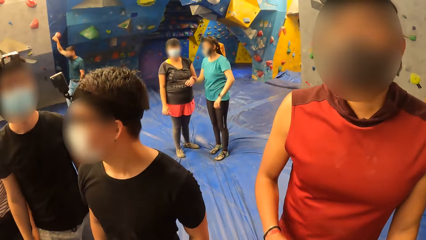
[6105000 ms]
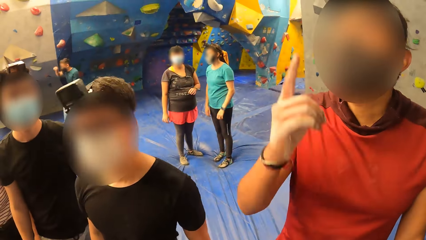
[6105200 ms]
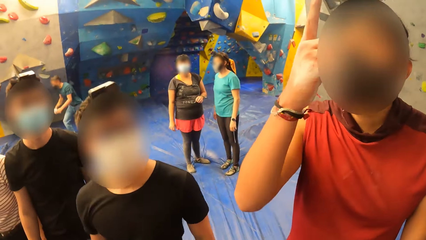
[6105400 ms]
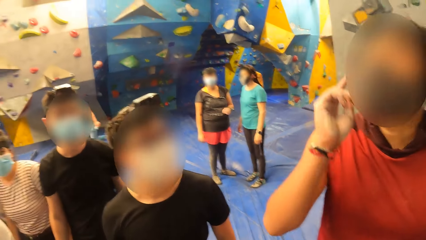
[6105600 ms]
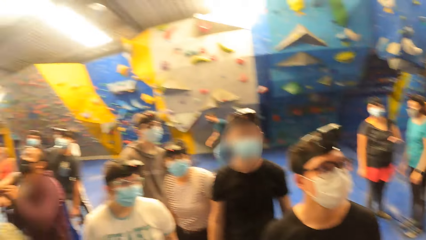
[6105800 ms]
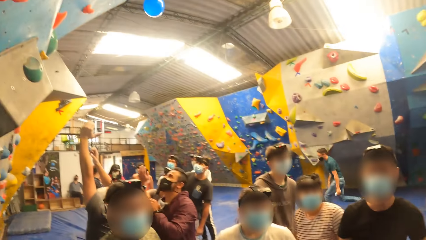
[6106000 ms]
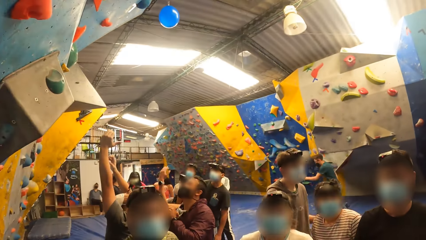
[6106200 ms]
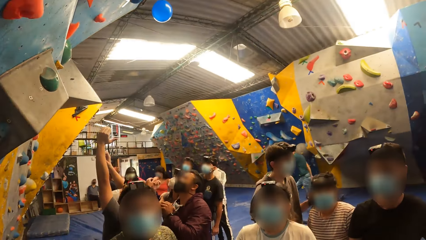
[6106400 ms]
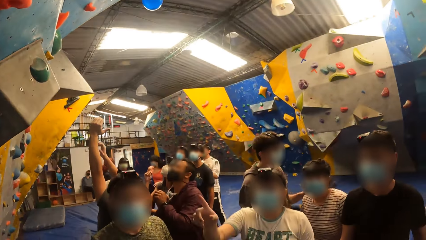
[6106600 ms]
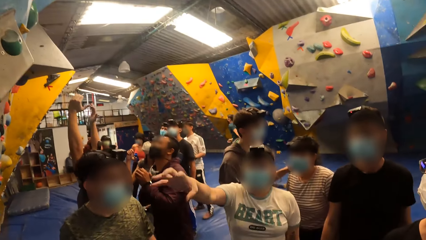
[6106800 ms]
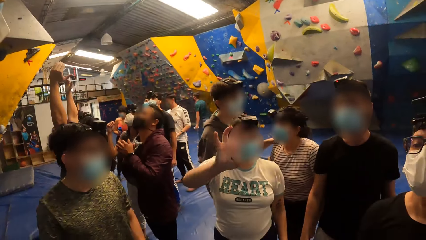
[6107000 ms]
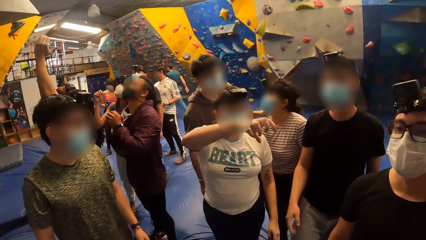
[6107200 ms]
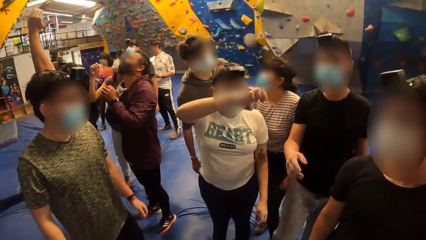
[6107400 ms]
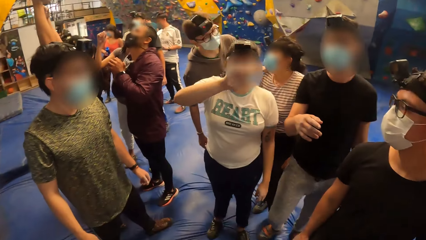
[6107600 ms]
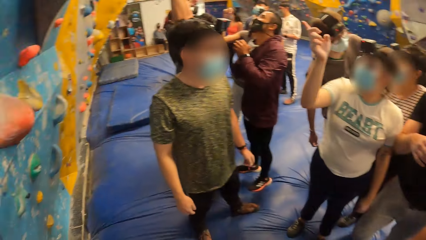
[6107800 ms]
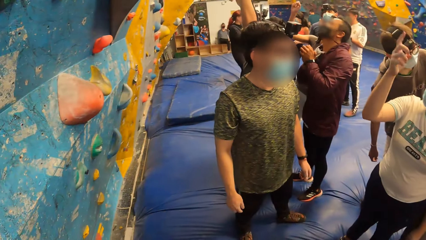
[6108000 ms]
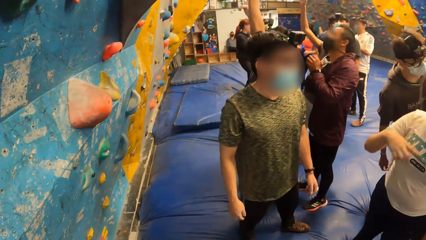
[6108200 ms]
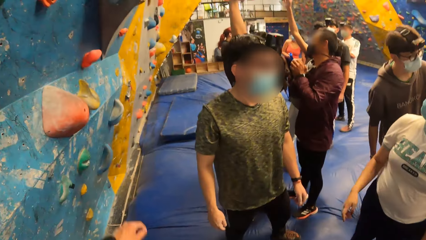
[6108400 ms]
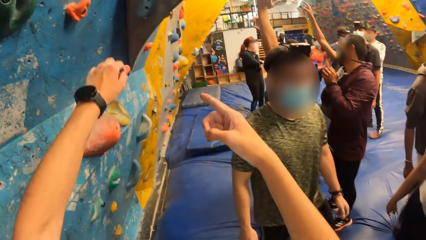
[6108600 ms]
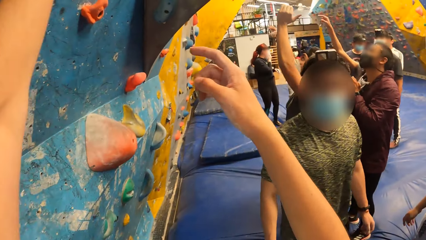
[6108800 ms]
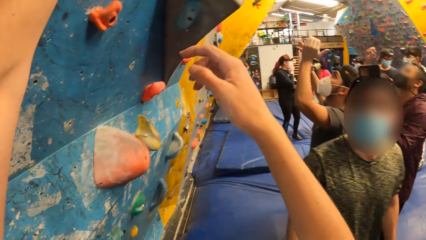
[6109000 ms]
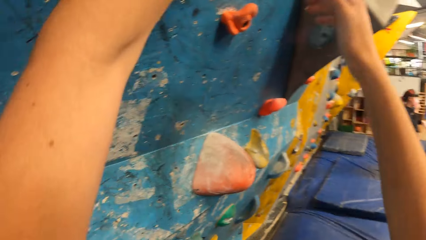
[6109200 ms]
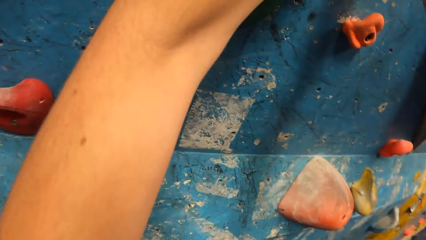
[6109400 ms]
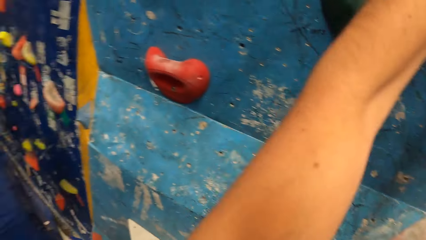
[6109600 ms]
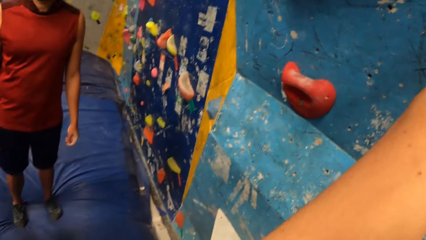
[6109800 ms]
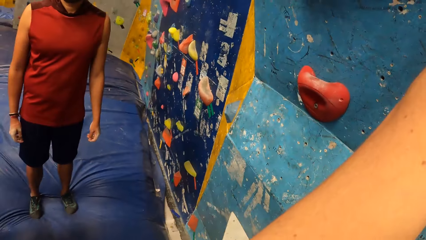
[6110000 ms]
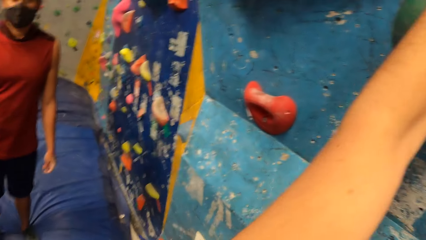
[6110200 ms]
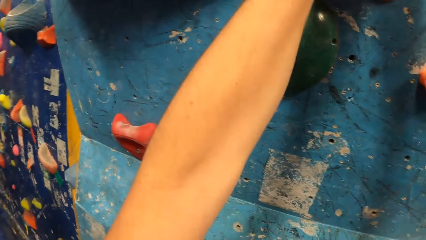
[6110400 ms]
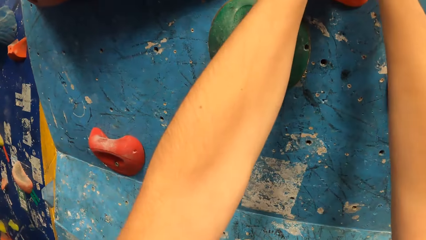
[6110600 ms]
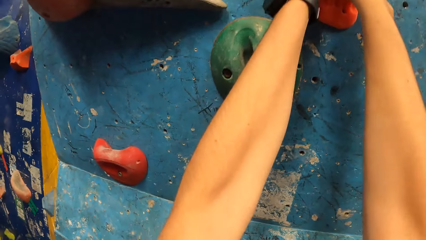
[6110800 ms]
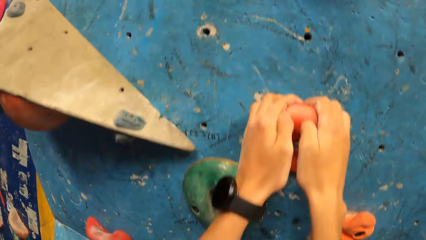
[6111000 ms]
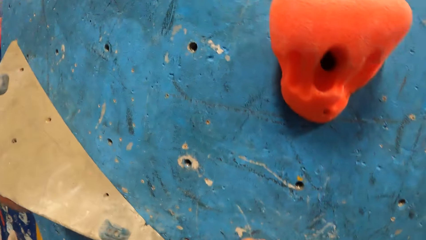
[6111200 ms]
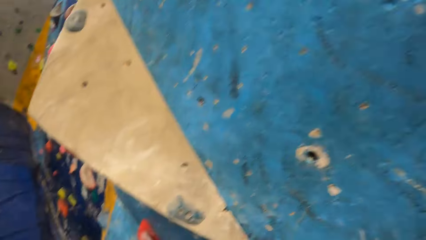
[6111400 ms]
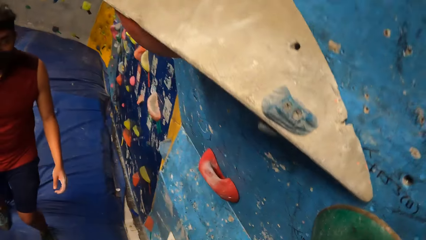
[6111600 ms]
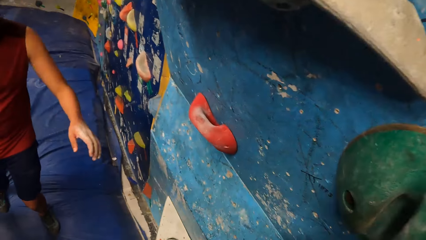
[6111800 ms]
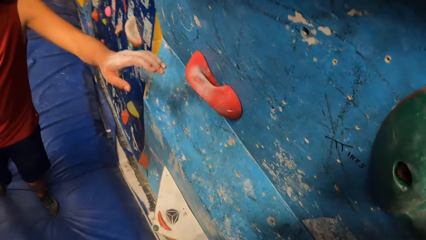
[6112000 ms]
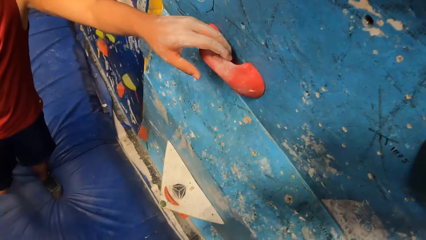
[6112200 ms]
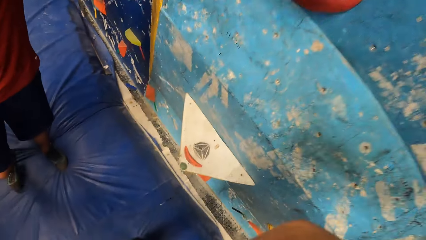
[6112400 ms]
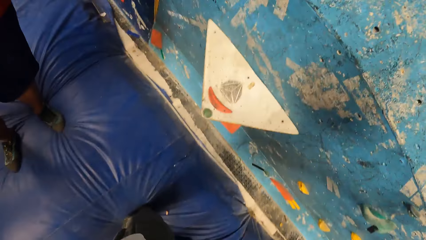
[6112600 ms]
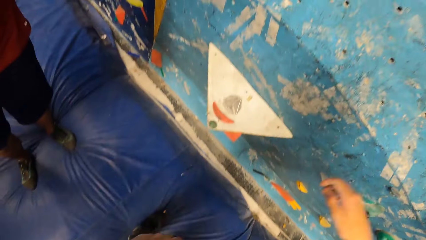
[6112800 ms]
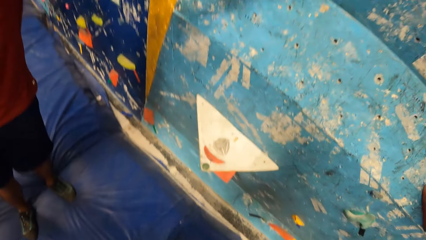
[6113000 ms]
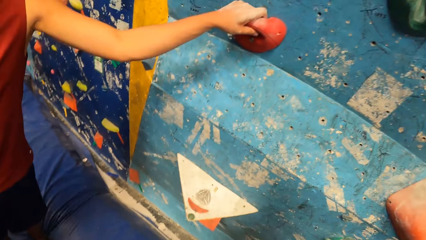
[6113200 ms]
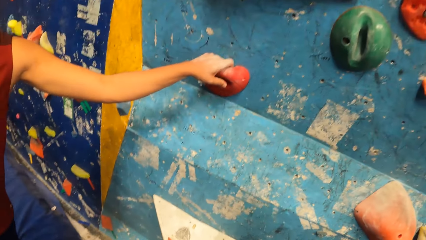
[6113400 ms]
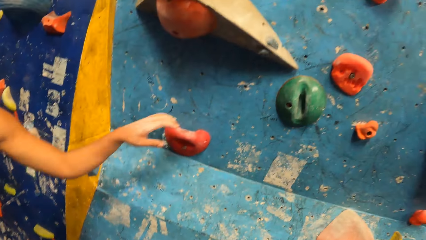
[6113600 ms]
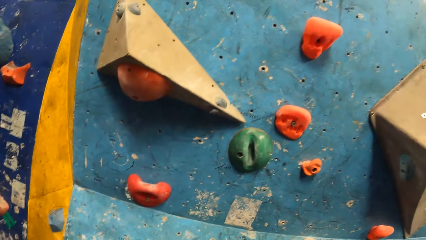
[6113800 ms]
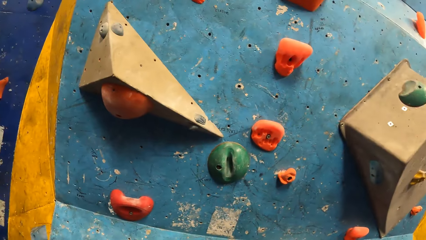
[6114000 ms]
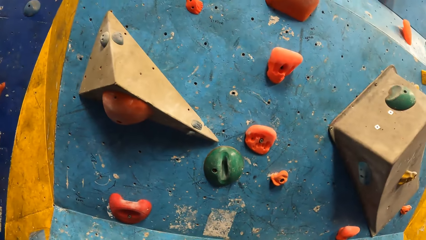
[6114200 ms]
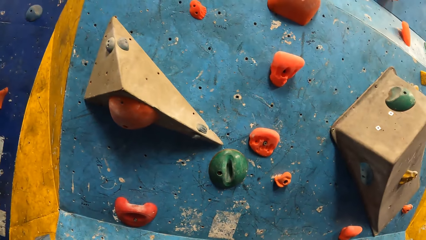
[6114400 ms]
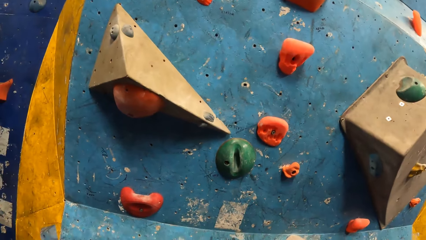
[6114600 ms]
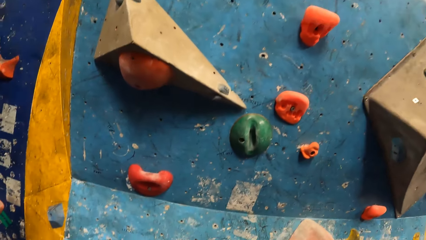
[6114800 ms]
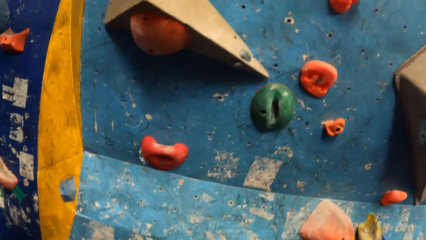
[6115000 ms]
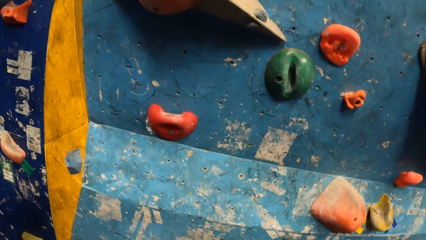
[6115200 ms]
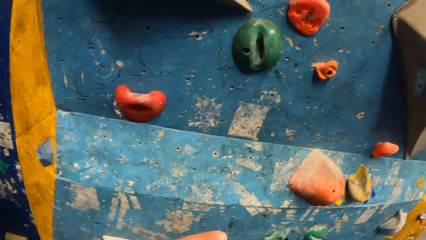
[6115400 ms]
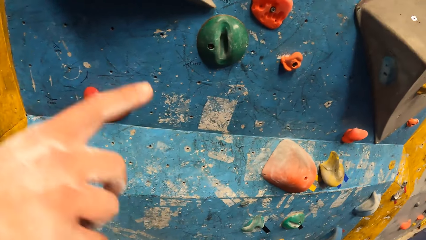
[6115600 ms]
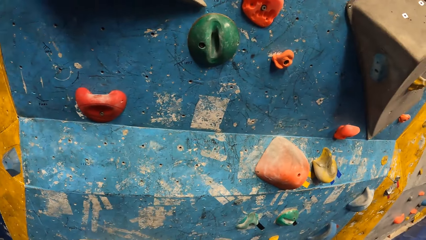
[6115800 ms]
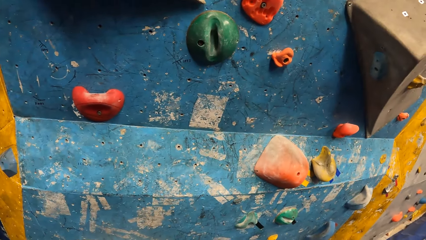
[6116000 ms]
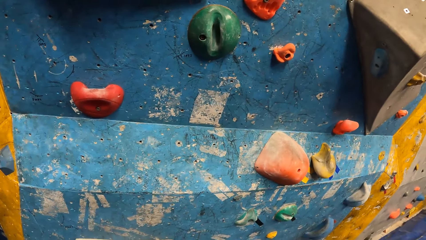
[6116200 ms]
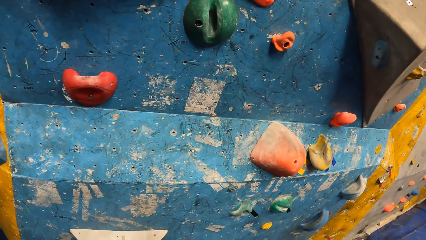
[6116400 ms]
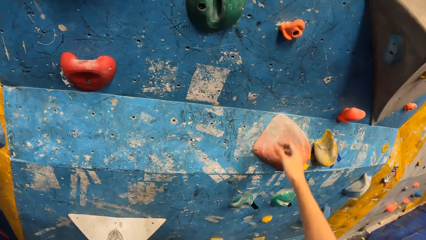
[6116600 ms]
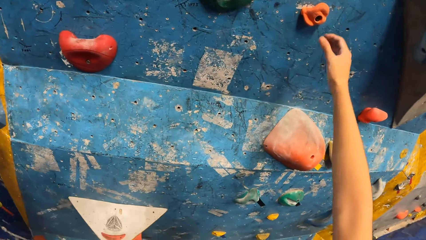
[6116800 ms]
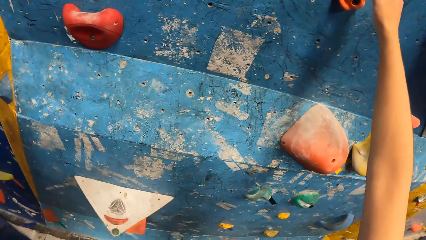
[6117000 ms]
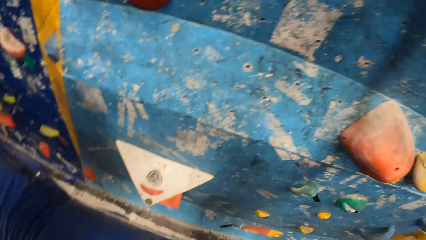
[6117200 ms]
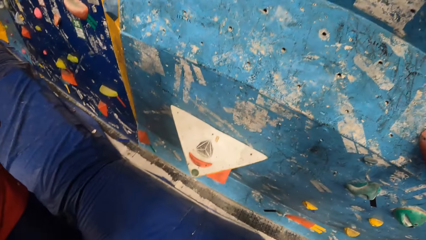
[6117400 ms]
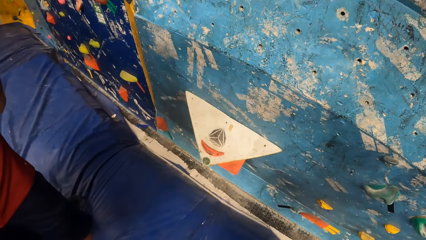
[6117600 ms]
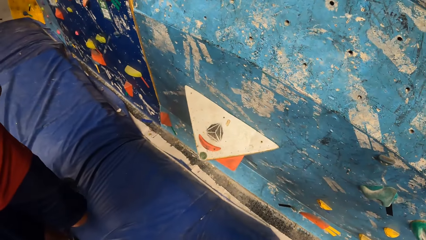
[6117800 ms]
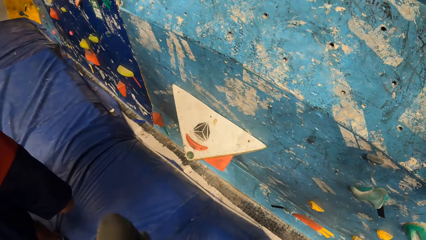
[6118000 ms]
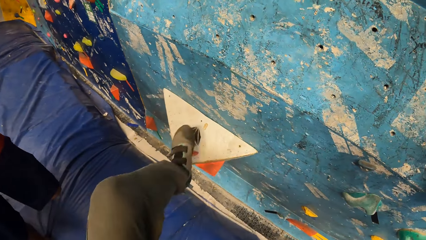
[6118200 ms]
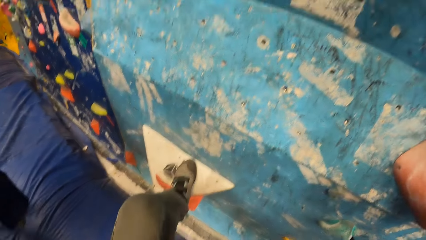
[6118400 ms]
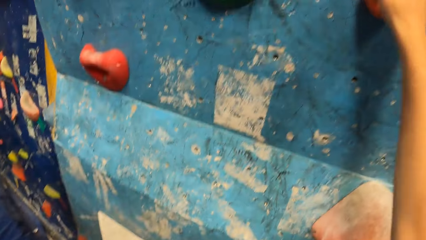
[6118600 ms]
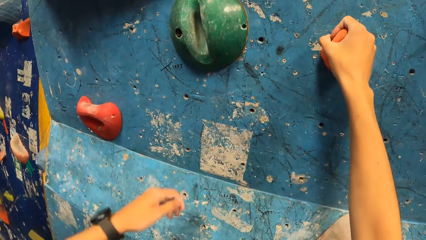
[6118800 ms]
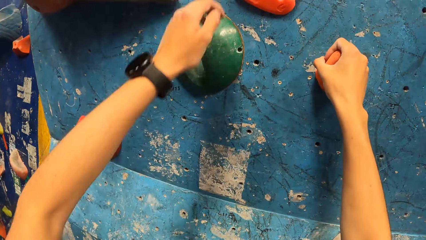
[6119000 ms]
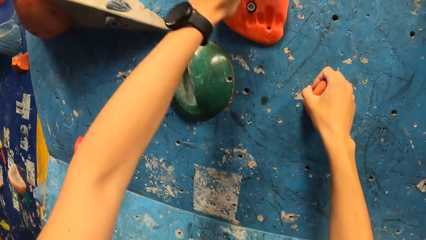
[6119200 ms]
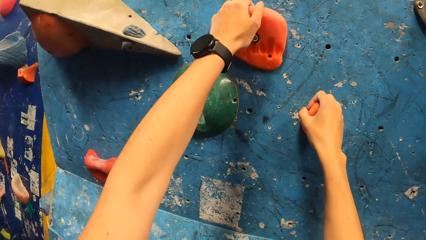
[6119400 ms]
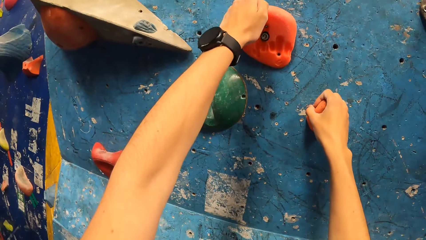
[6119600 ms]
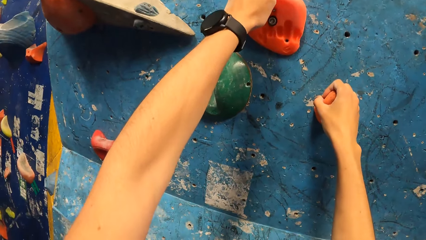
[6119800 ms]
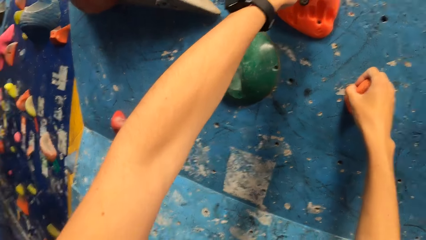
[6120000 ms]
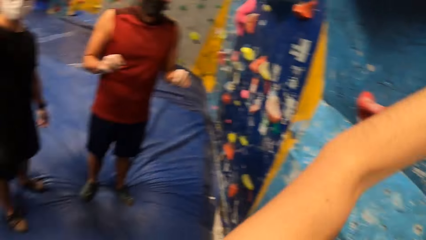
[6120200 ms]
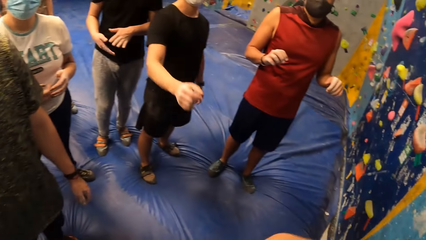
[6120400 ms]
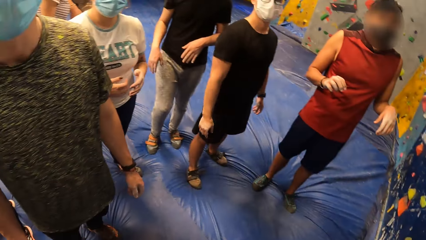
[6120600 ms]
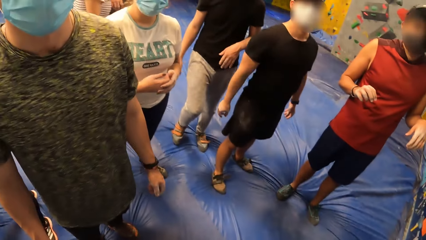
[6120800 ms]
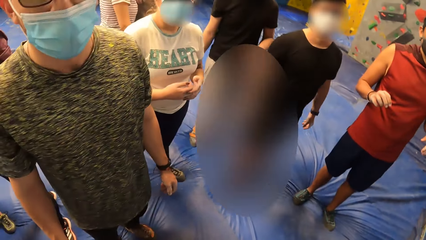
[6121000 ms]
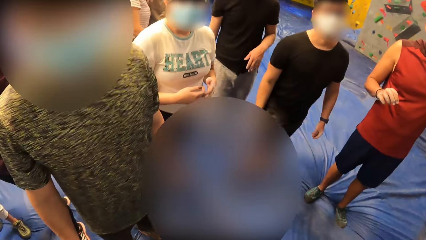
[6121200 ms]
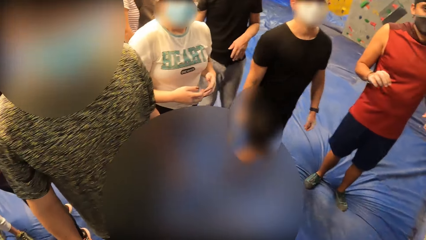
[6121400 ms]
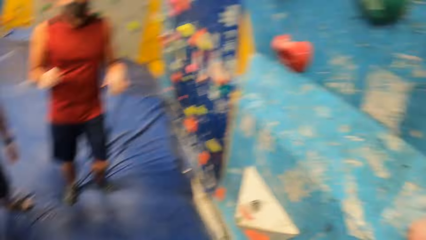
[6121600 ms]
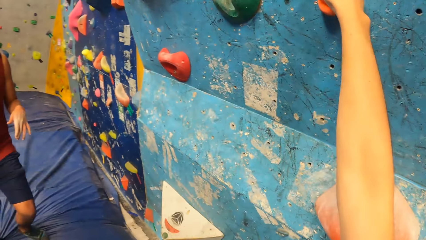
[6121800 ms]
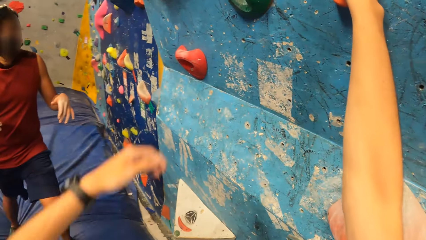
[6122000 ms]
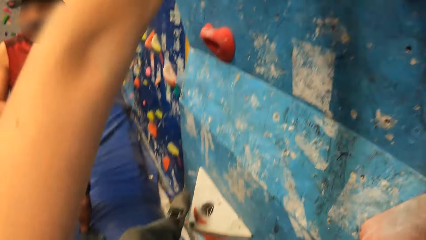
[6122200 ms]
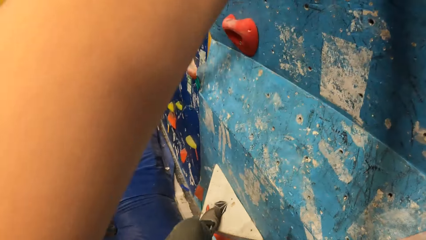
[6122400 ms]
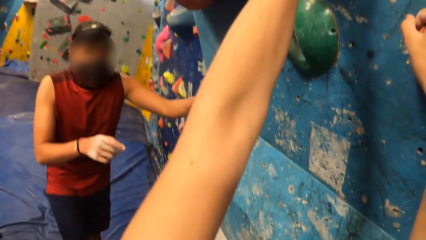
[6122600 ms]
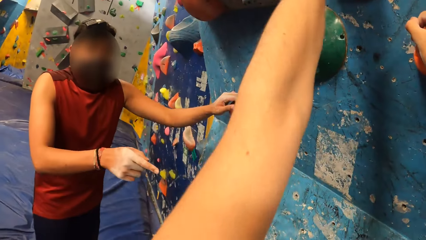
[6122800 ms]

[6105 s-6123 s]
A man gestures his hand. The camera wearer looks around the room. A woman gestures her hand. The camera wearer holds a mold with both hands. He climbs the climbing board. The man holds a mold or climbing handle on the wall with his left hand. The man pulls his hand off the climbing handle. The camera wearer places his left foot on the mold. He climbs the climbing board. He holds a mold with his right hand. He looks around the room.
